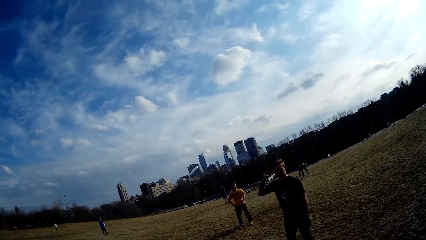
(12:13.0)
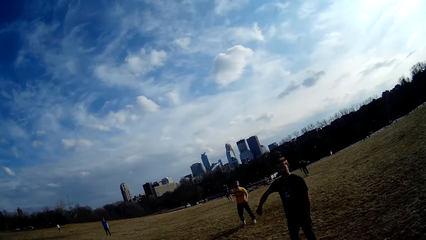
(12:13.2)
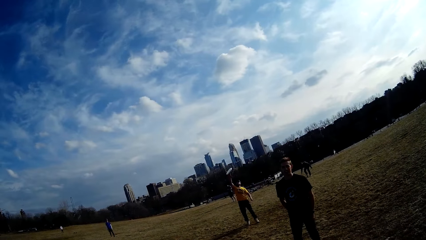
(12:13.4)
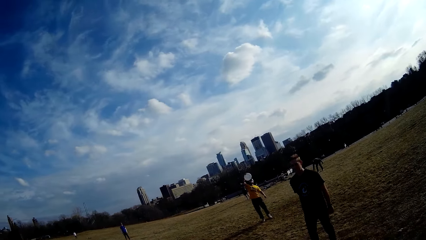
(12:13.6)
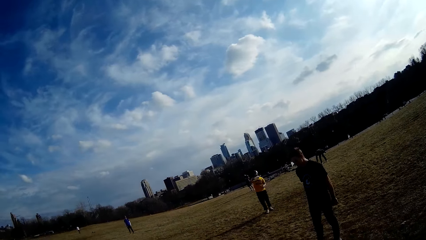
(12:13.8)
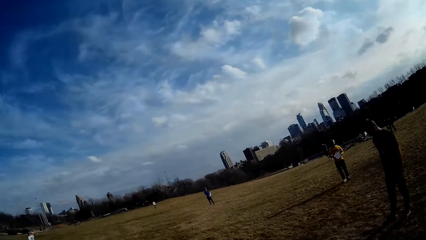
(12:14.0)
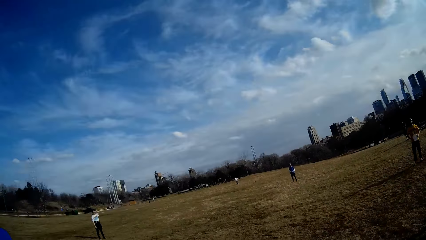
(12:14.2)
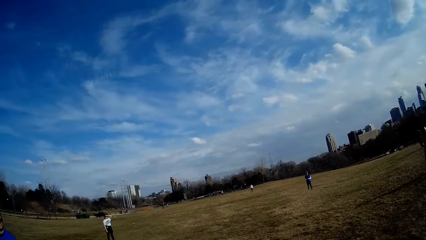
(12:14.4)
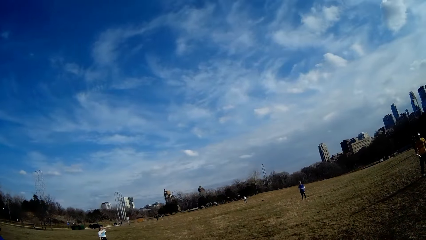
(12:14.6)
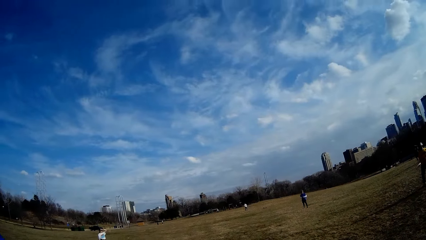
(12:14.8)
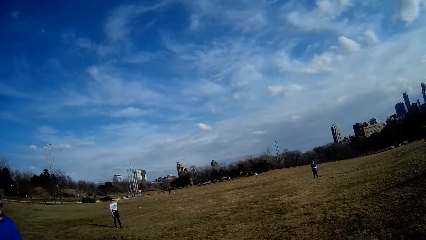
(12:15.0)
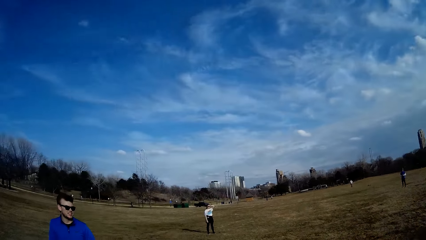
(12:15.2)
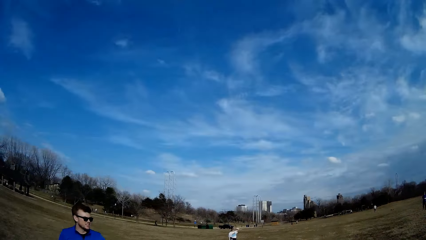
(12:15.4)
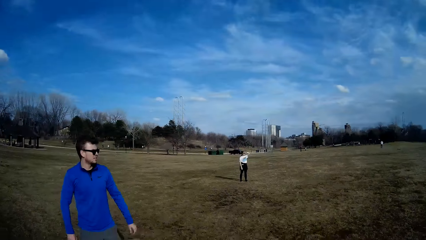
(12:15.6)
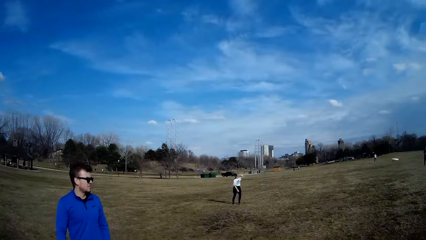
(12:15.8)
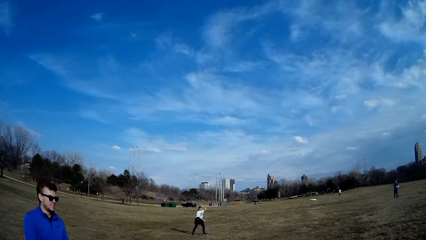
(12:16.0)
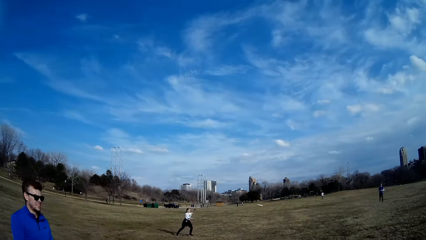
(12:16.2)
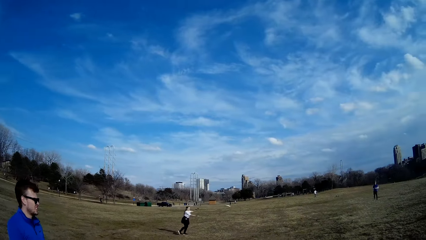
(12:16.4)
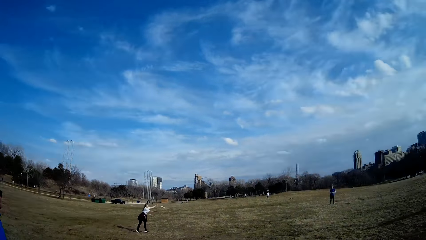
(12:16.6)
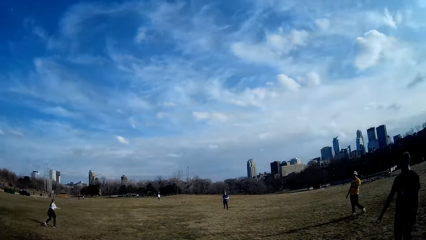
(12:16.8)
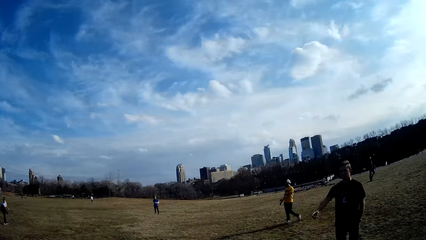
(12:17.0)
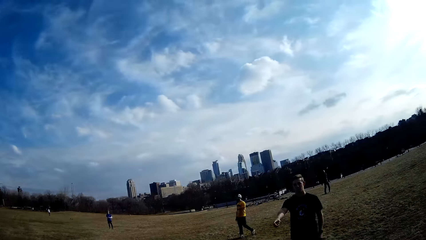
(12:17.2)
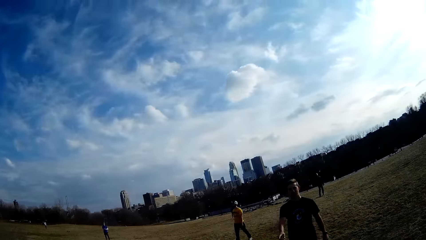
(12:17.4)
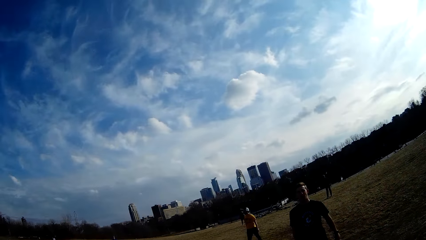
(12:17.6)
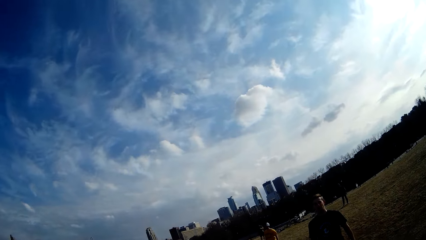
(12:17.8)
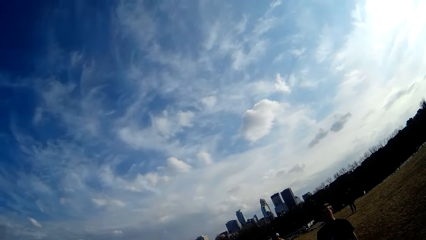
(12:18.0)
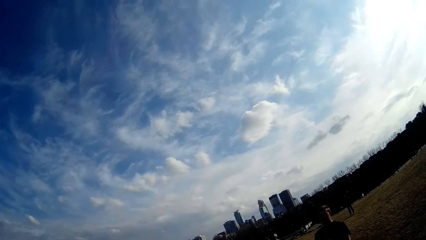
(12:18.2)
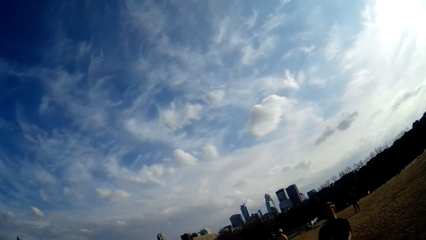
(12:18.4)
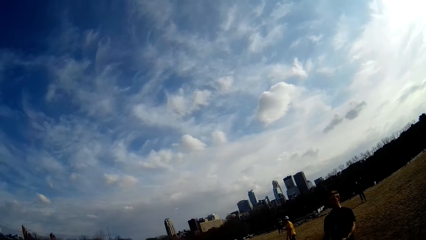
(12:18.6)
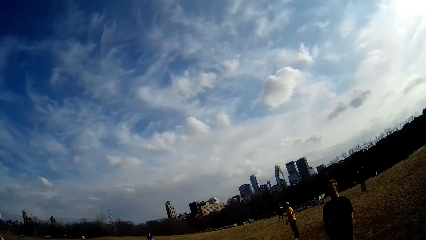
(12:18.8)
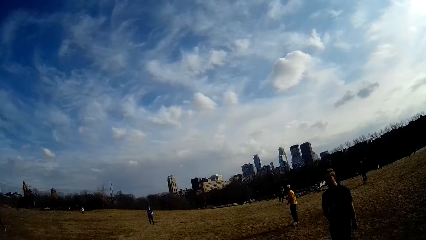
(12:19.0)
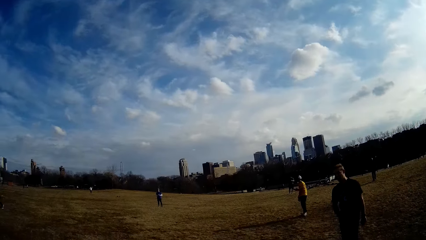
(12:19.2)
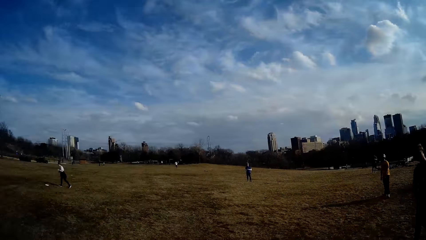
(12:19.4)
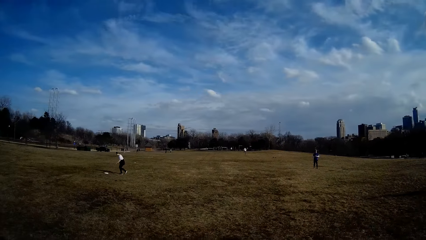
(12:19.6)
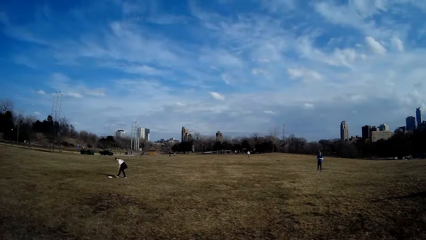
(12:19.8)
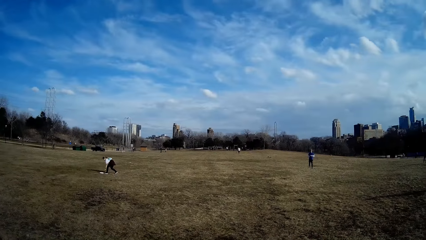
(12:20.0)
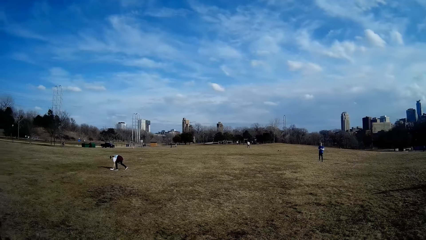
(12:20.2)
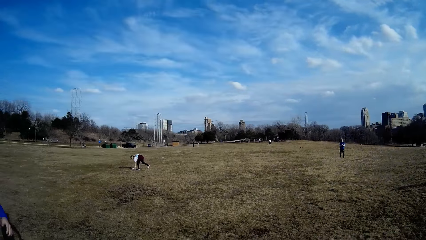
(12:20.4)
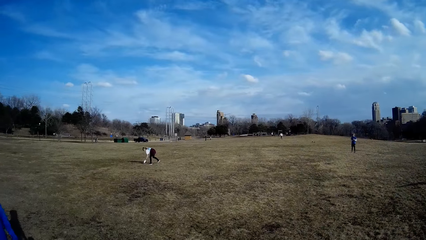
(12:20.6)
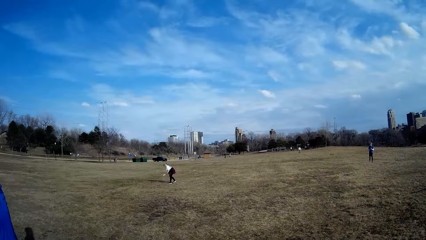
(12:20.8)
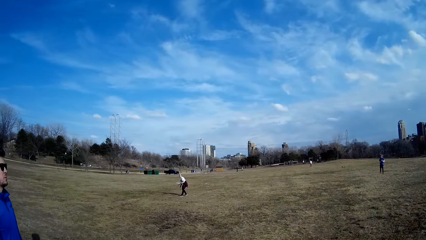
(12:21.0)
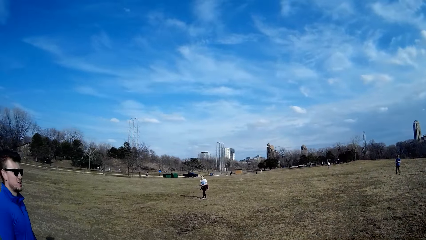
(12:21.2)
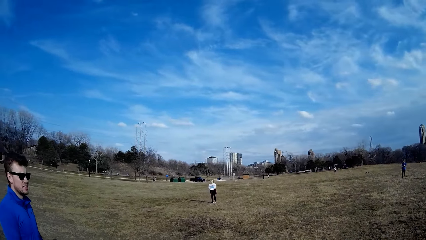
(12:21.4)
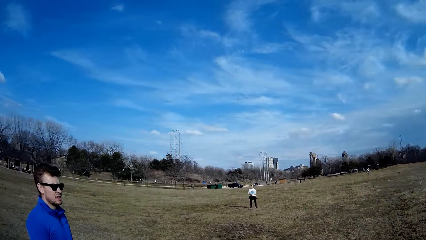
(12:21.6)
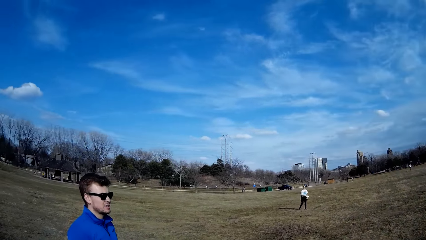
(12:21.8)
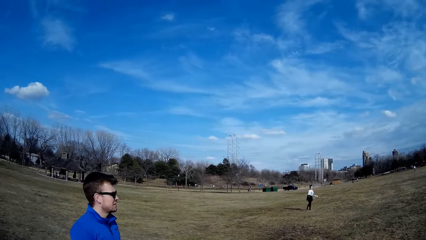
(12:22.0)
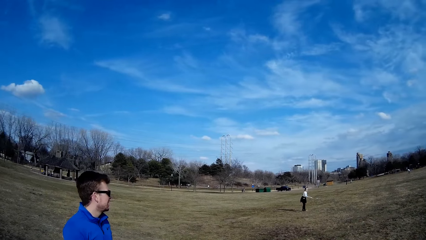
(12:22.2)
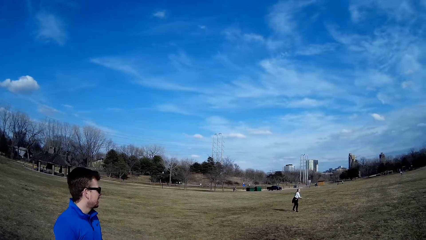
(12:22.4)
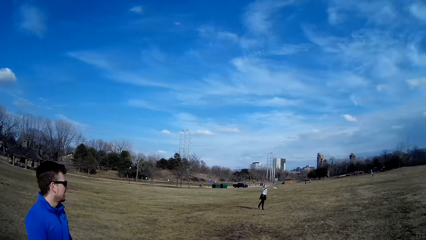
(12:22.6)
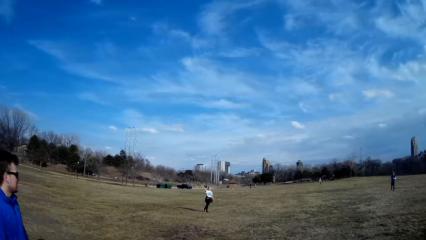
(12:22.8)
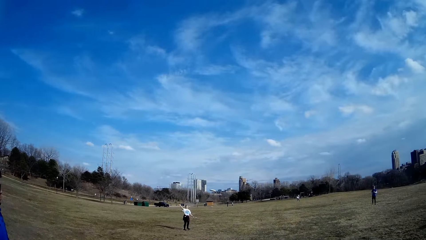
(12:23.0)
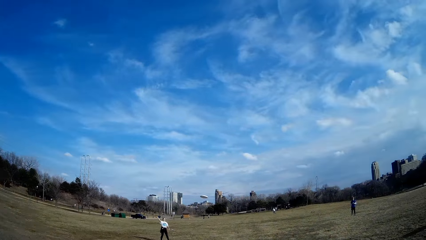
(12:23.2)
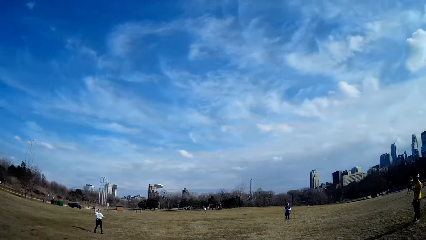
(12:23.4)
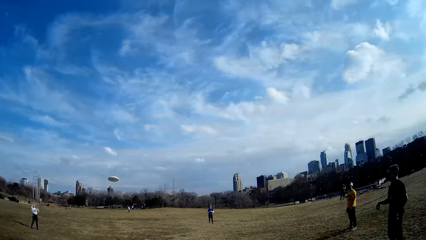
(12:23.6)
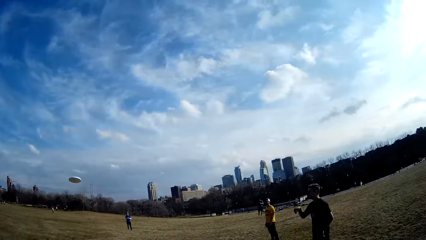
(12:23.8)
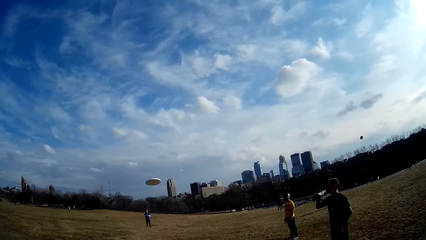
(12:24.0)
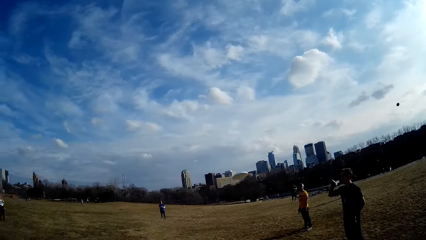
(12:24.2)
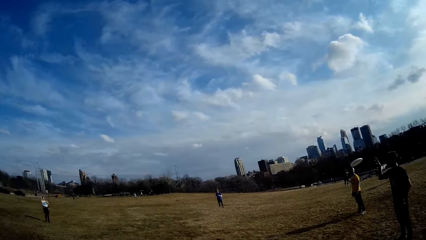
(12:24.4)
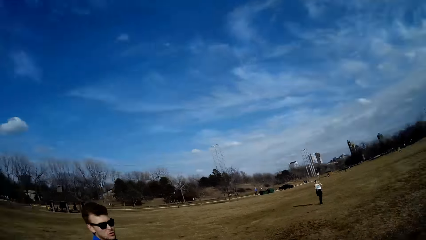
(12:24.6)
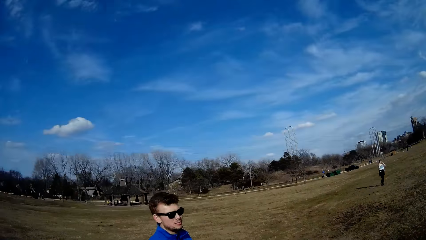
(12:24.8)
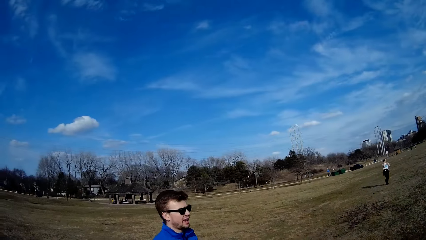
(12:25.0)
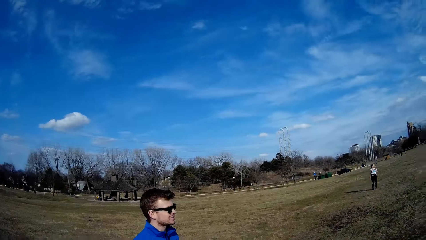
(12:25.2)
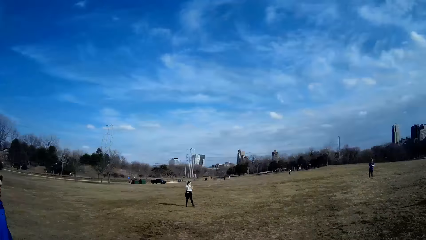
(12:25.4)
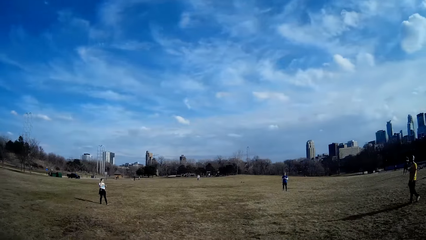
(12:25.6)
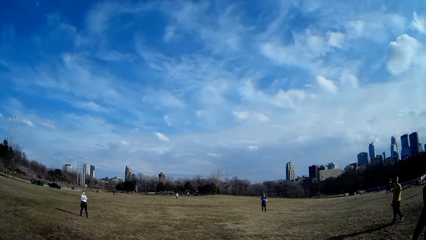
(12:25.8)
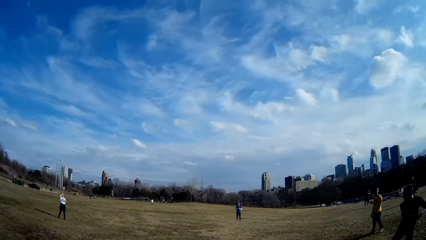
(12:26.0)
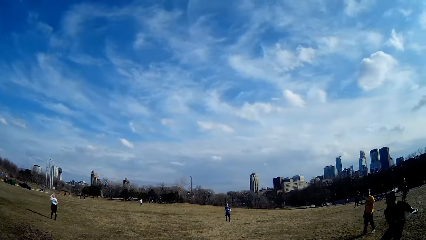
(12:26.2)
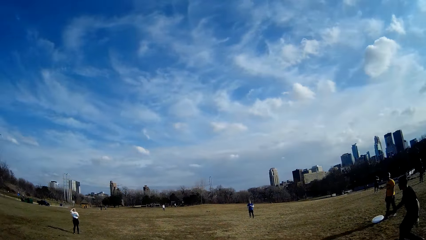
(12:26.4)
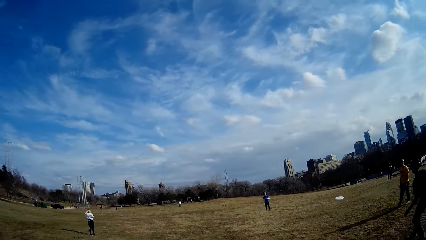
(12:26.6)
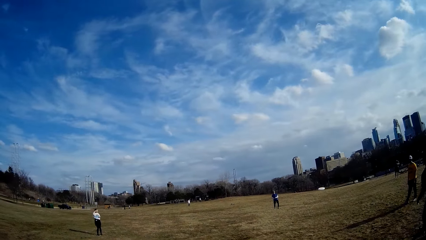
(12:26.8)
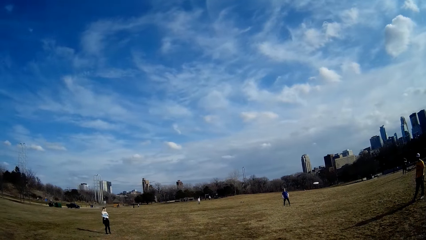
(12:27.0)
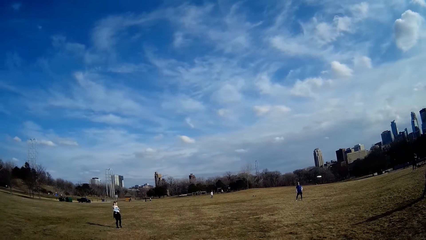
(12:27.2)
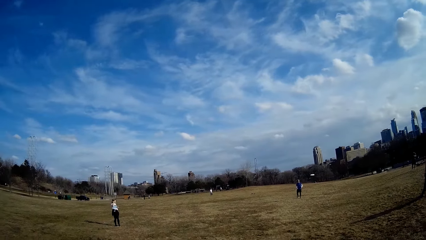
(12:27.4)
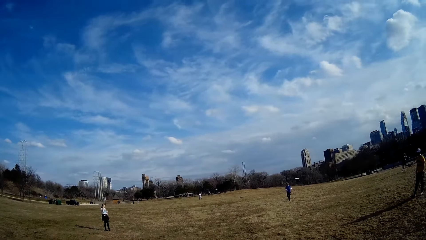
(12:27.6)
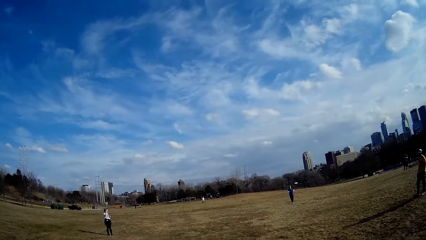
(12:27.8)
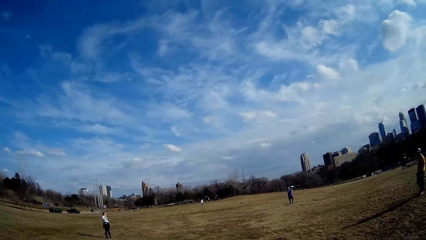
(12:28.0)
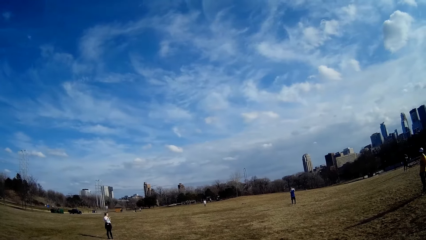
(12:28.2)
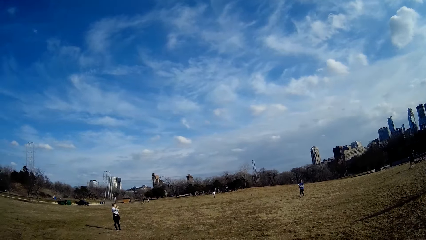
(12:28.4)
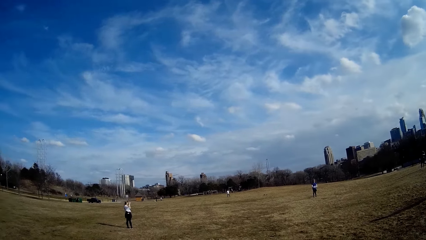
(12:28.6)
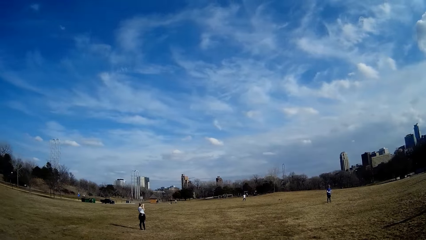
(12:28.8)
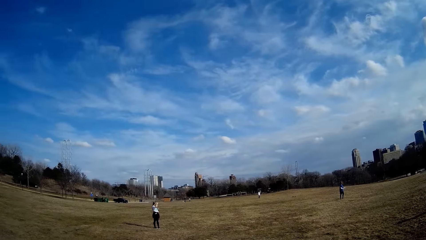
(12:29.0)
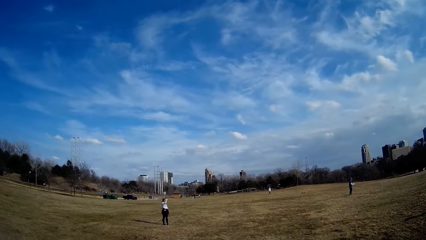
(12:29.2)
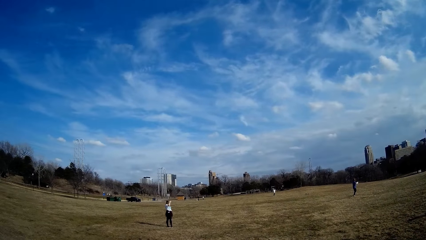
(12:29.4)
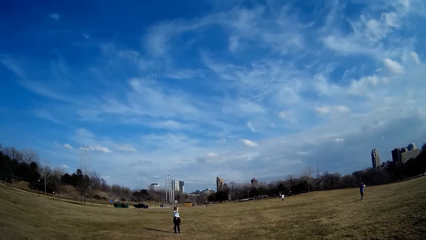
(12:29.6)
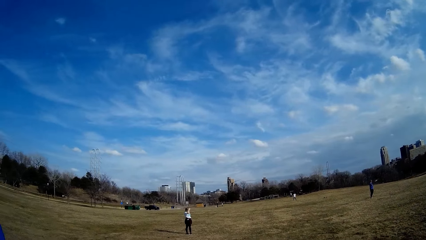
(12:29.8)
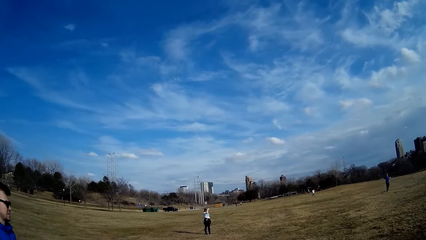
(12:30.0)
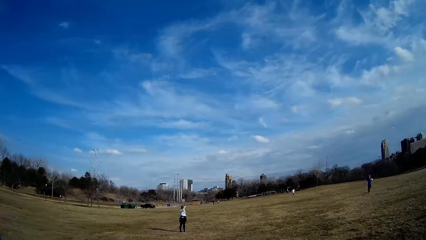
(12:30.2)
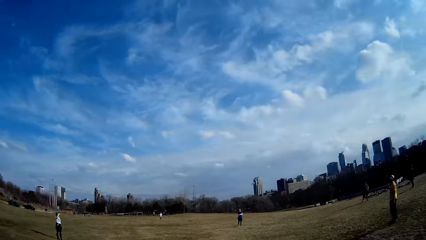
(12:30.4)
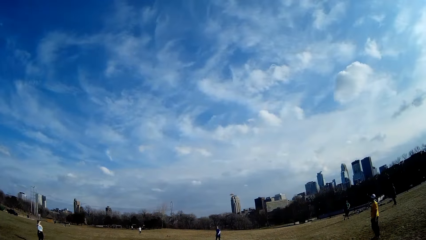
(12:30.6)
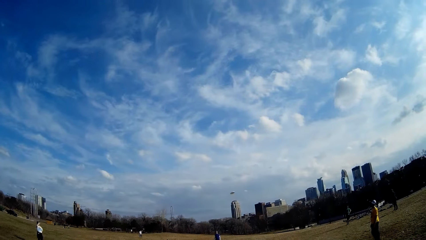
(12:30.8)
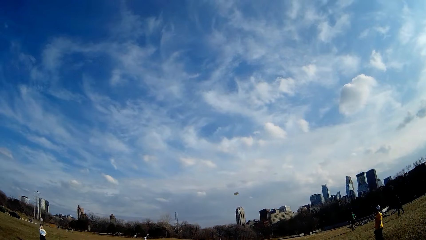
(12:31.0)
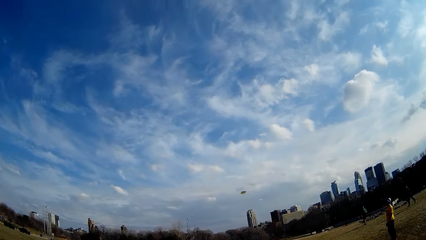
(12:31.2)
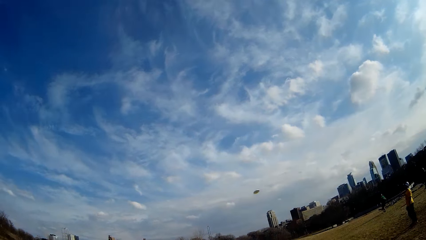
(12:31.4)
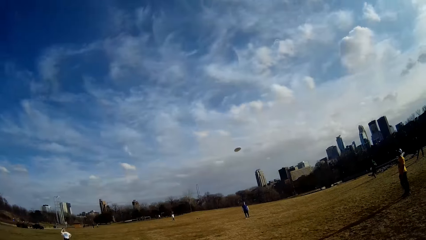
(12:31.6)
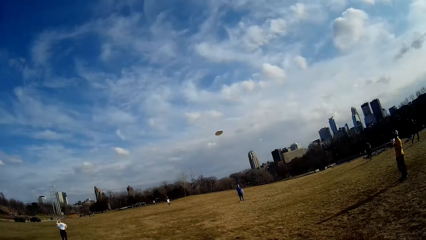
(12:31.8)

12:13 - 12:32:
A man catches the flying disc with his hand. A woman picks up the flying disc from the ground with her hands. The woman throws the flying disc. Another man throws the flying disc. A third man catches the flying disc with both hands. The third man throws the flying disc.
